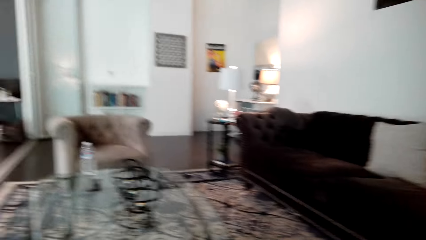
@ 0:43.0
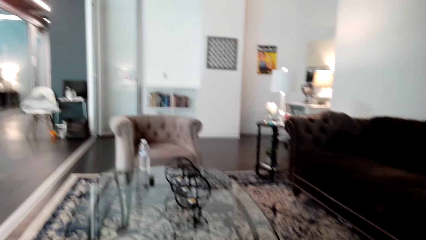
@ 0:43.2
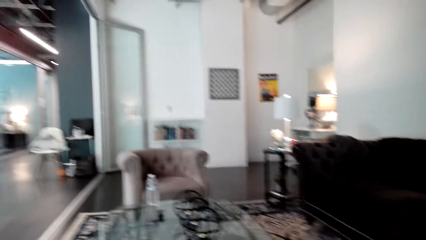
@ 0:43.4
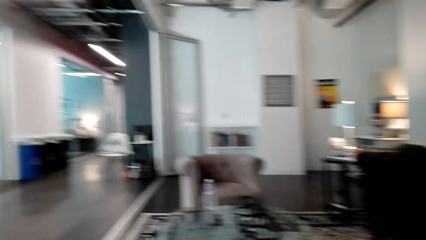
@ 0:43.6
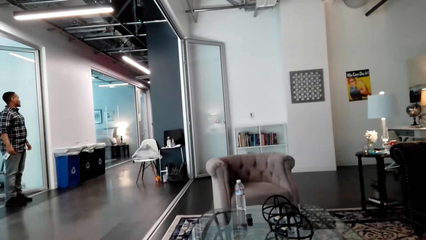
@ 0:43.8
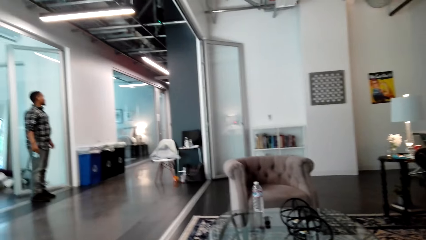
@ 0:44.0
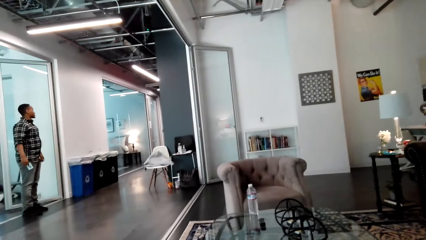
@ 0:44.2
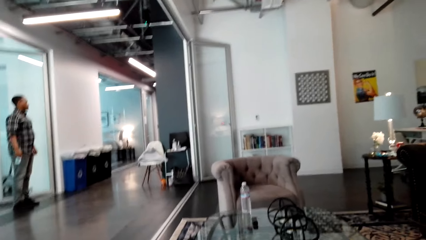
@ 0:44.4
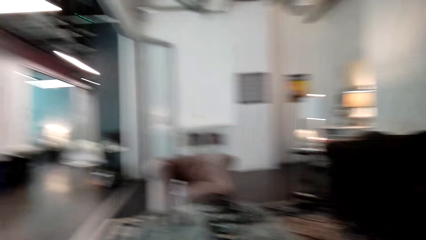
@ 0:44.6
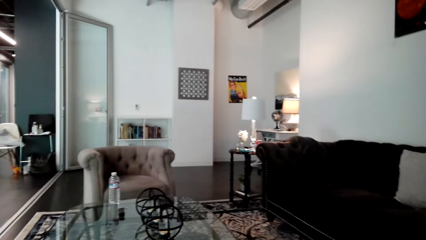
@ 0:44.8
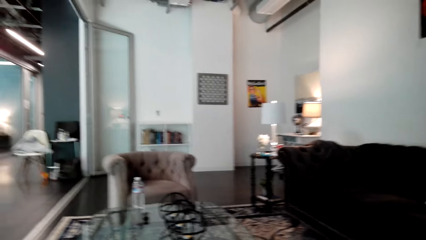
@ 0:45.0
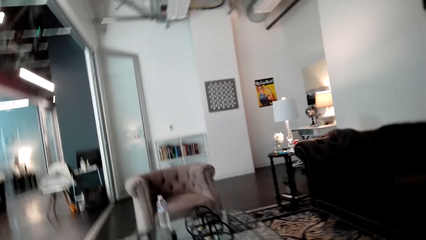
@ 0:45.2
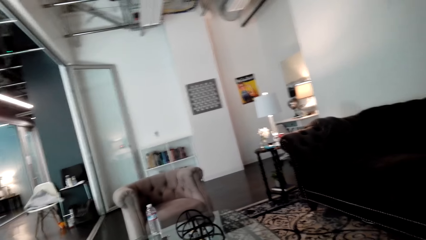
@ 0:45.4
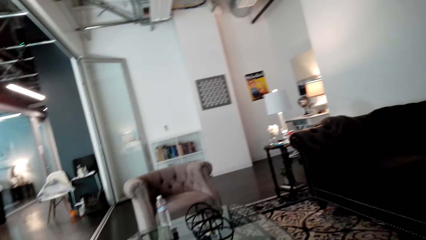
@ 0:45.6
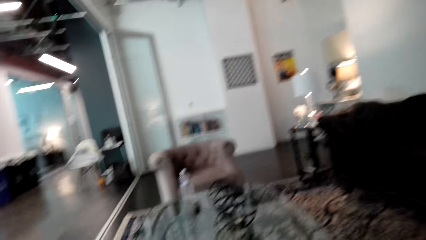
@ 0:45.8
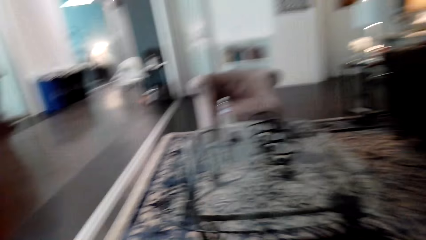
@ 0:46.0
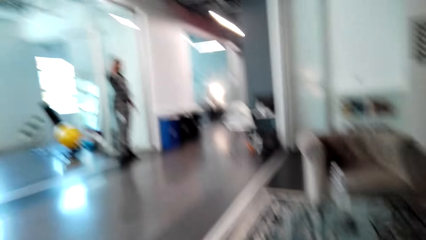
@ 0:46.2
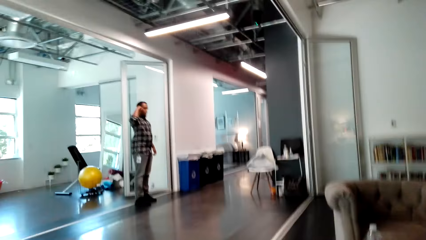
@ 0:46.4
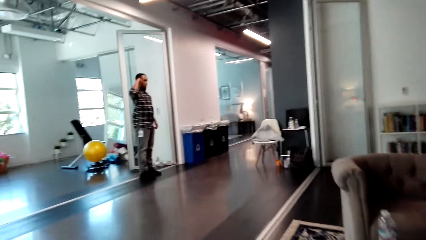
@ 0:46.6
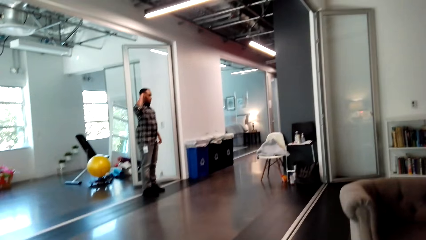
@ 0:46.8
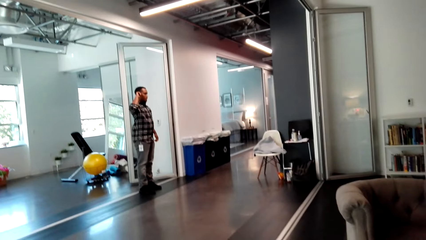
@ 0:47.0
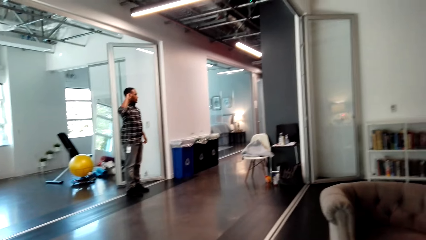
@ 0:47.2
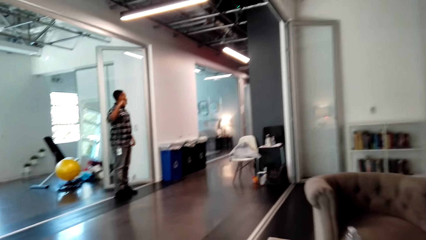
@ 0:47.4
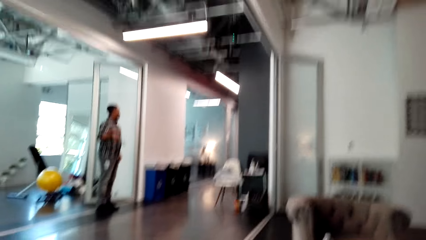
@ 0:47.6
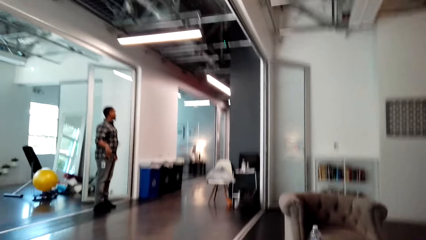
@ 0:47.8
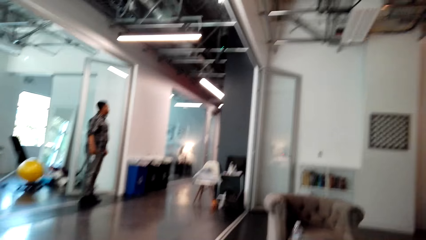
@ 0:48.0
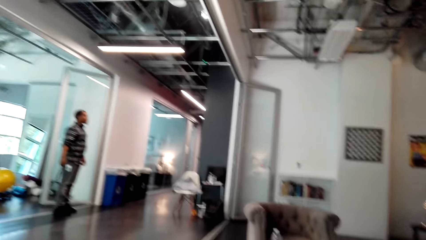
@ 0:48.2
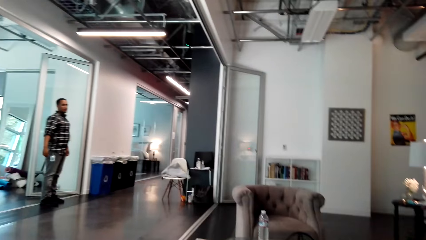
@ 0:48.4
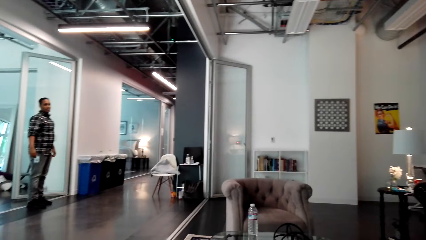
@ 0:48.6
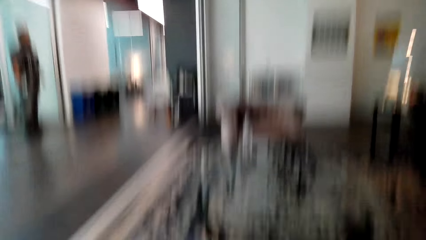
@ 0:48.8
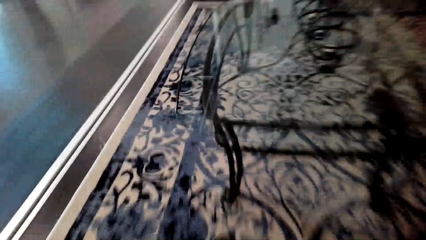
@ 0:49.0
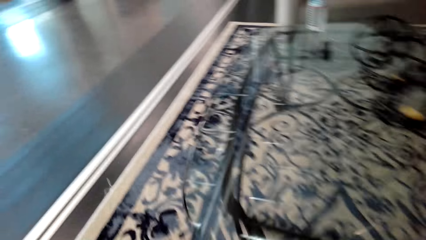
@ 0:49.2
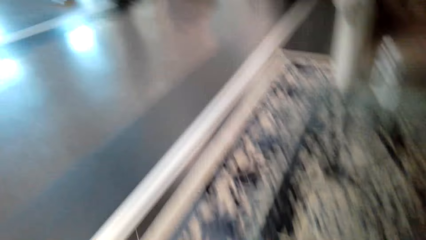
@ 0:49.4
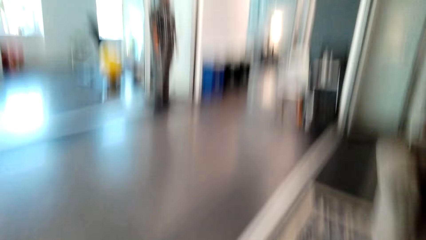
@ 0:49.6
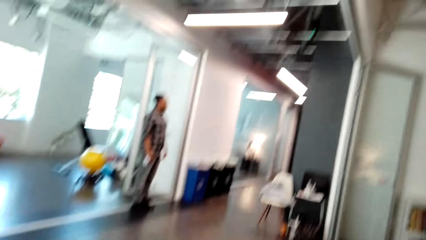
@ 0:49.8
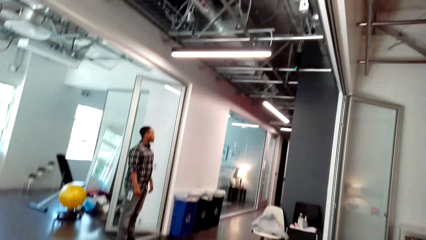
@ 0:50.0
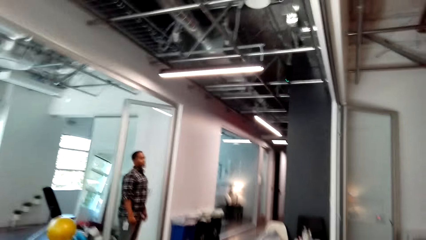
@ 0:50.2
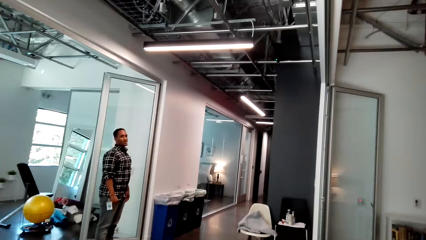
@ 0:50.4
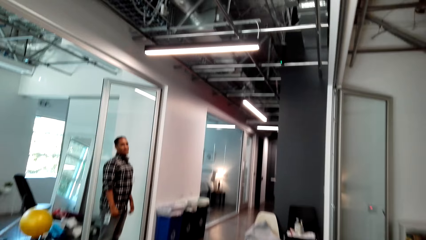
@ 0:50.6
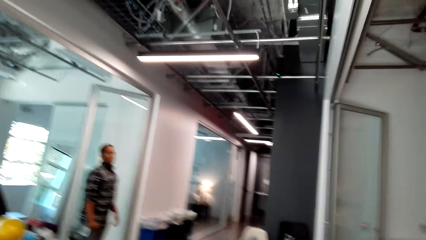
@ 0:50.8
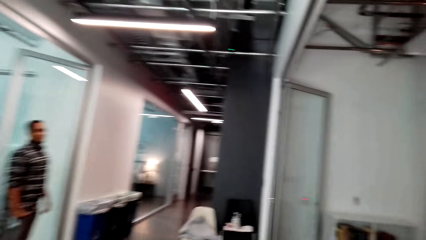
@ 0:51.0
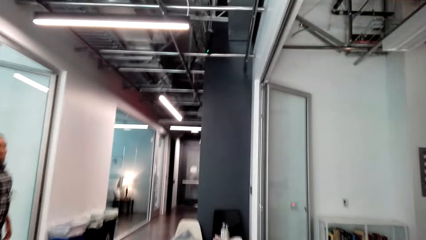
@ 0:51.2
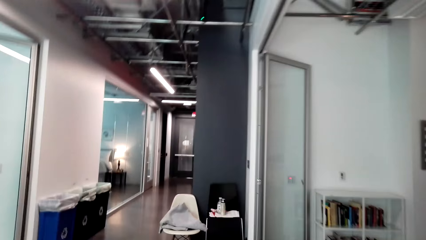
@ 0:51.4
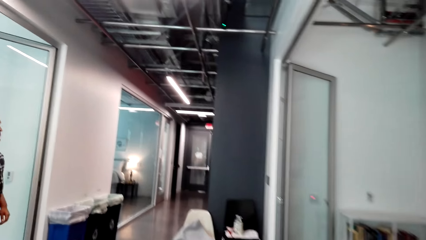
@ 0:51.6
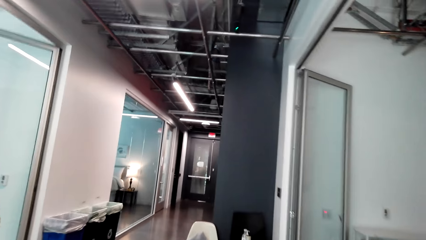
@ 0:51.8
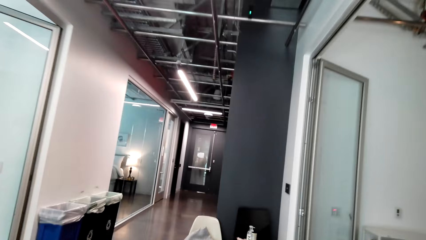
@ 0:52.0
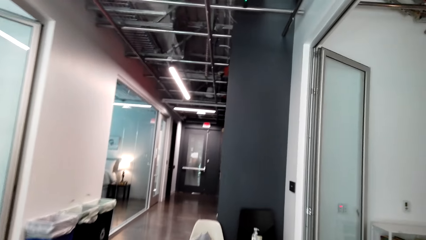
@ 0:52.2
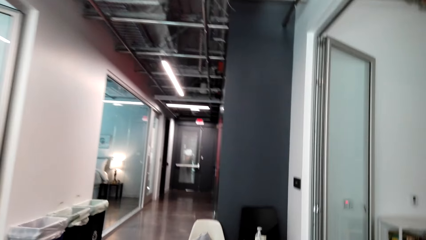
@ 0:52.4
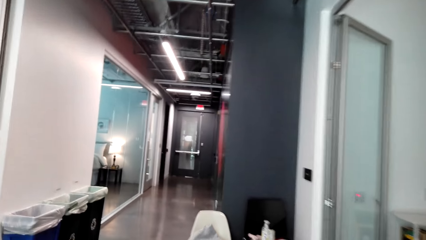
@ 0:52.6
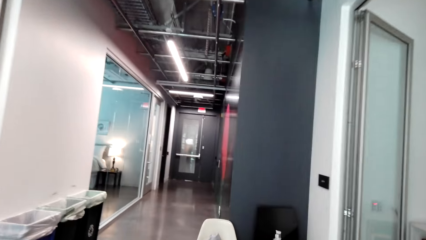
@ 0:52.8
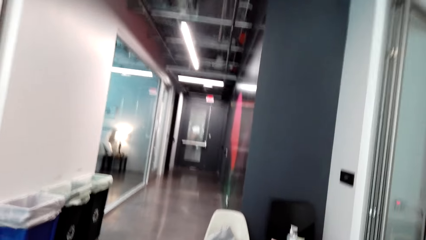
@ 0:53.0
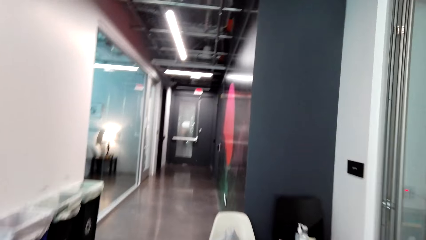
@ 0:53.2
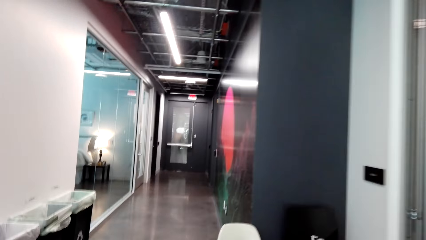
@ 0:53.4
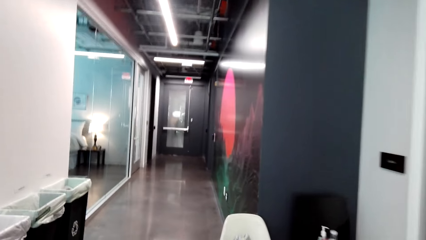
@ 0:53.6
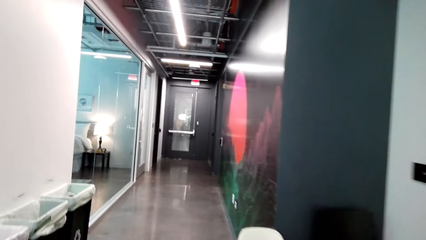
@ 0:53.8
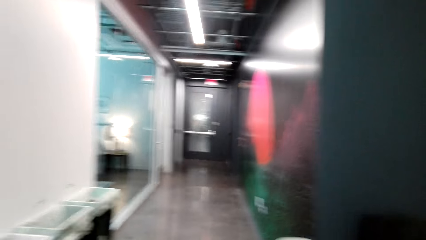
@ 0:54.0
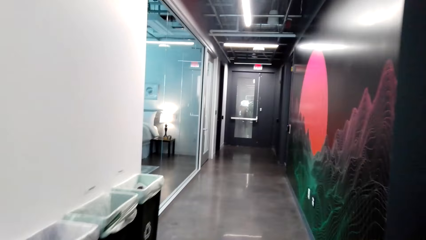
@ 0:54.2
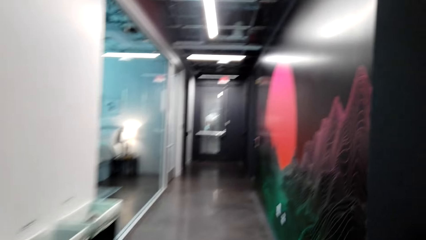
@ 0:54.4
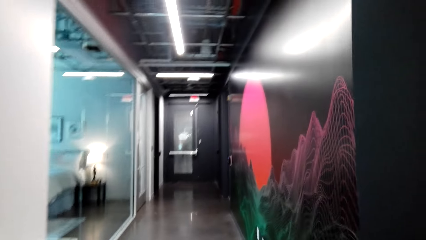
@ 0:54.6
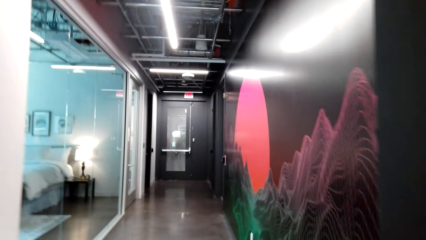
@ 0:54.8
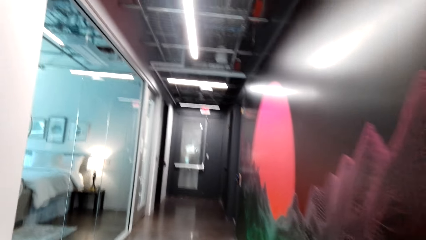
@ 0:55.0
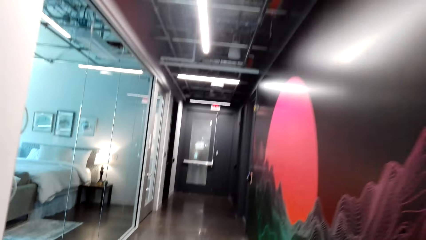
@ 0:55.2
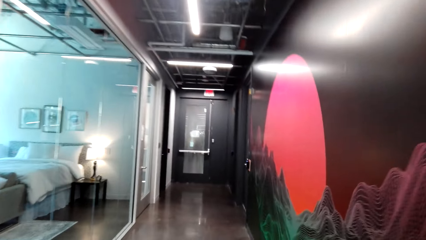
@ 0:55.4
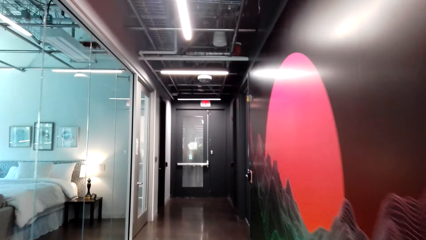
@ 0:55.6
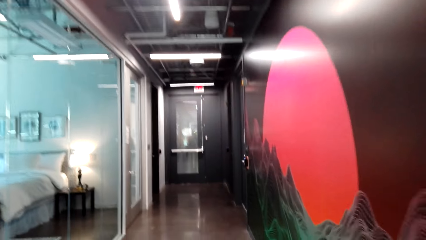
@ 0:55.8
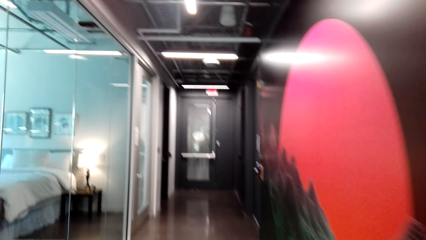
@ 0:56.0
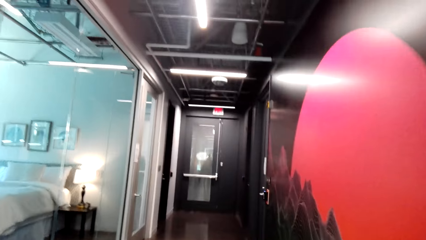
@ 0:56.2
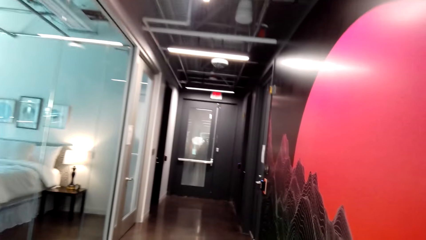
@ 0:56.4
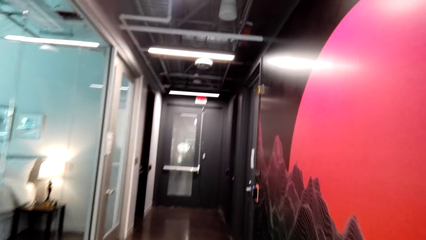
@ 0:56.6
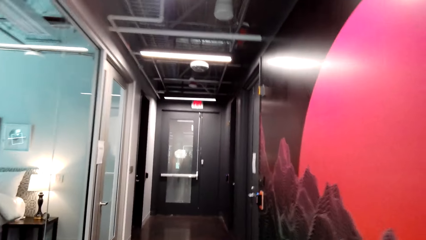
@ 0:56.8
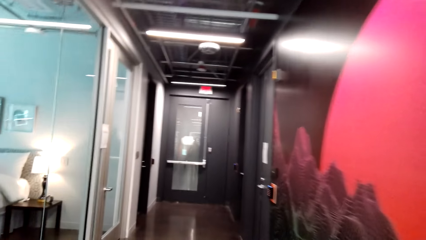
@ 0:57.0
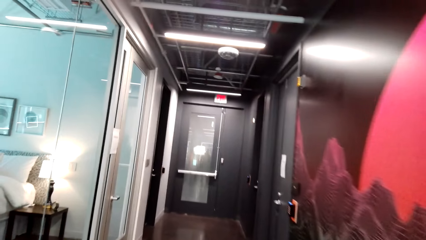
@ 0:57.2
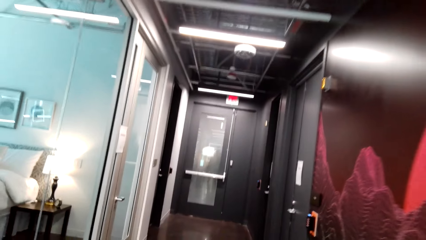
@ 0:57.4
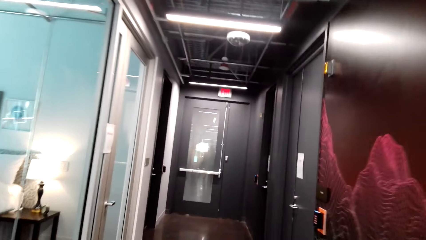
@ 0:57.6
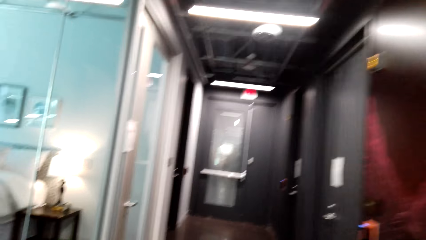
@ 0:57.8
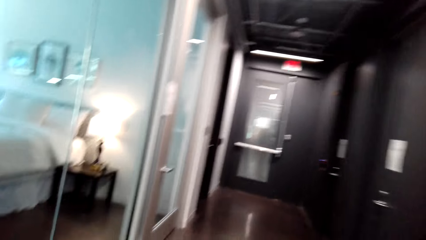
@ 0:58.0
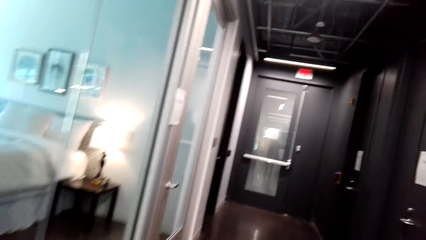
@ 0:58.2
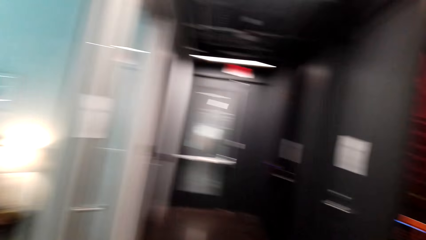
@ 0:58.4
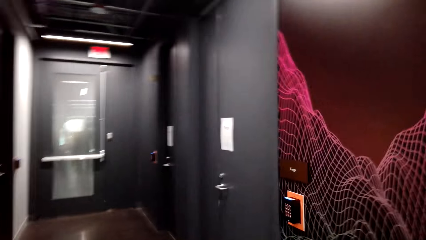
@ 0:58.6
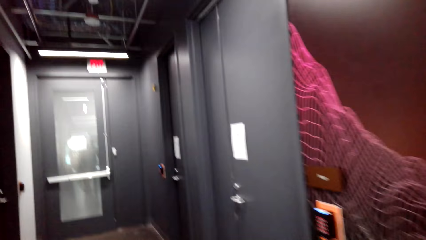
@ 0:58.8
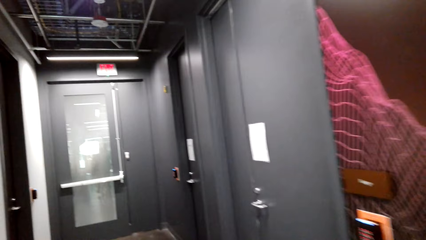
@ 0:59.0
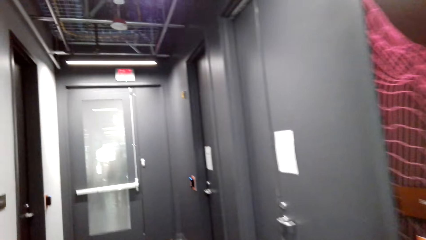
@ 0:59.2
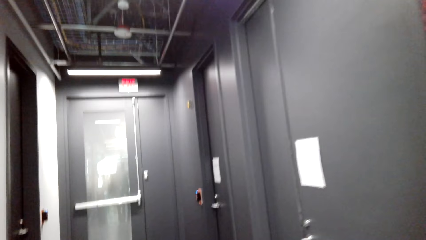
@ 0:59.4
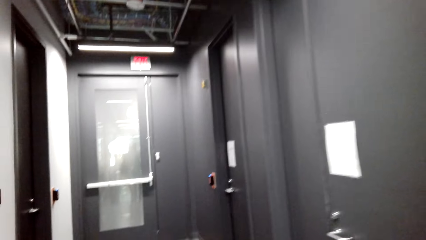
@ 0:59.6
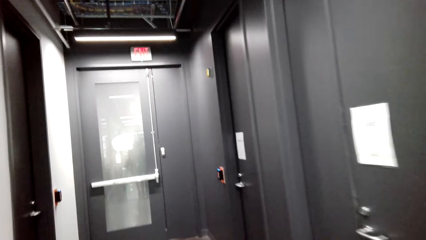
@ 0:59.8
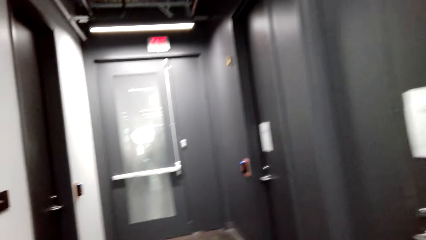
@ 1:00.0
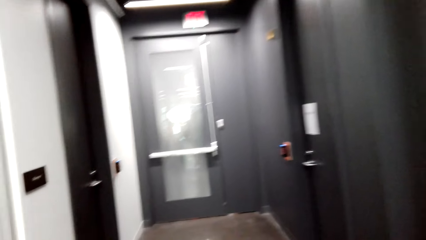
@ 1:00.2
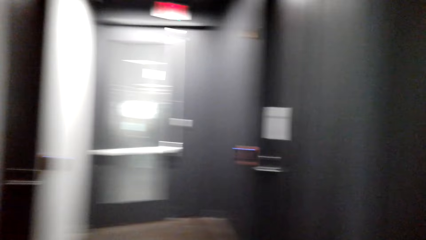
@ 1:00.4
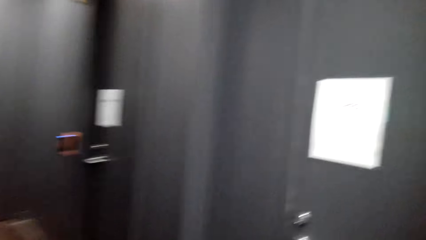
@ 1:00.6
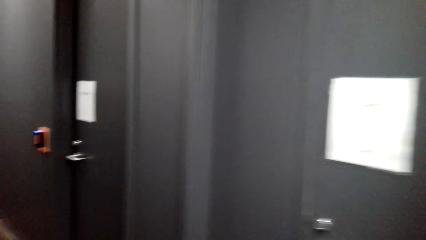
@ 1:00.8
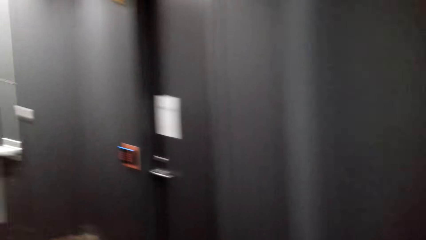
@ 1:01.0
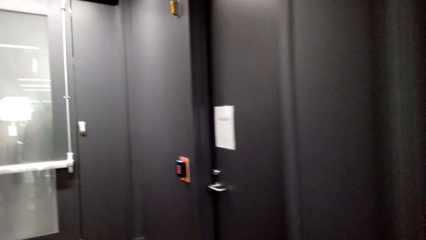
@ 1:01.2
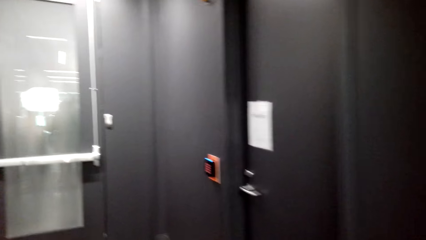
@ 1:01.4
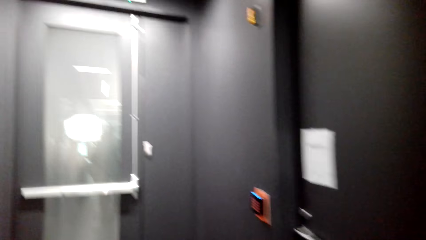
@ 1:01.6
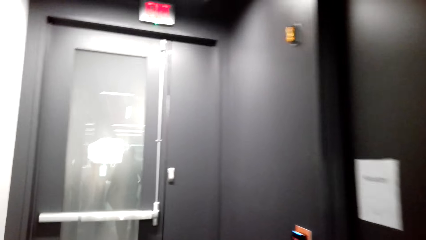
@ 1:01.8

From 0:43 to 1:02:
A man stands in the house. The camera wearer converses with the man. They stand up, and walk around the house. They converse with the man. They walk around the house.
